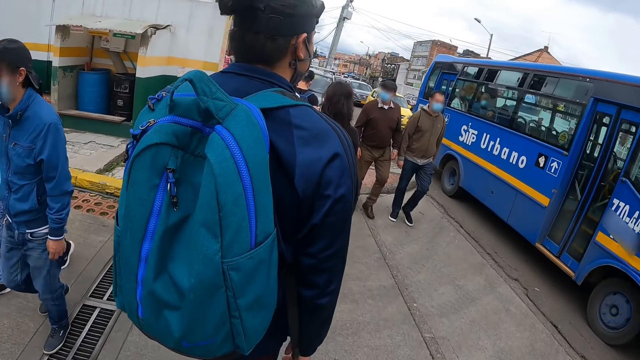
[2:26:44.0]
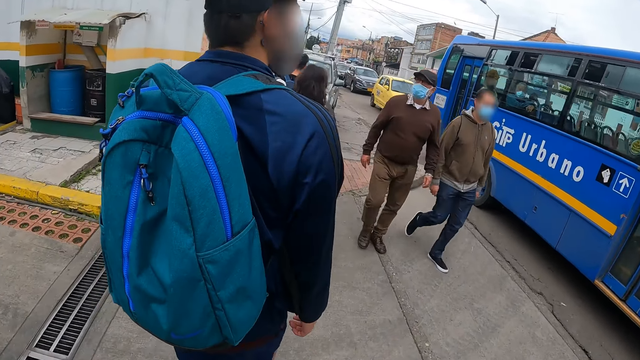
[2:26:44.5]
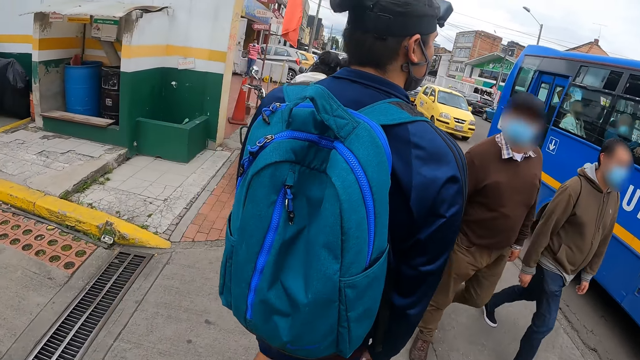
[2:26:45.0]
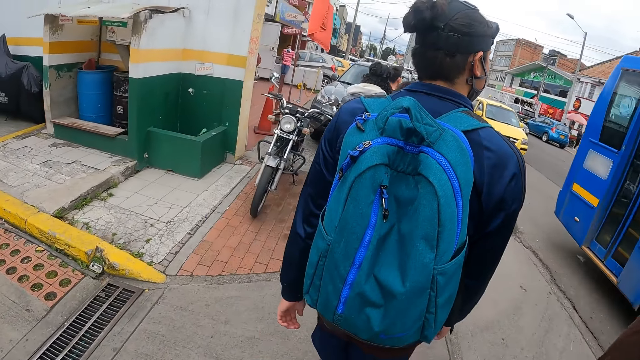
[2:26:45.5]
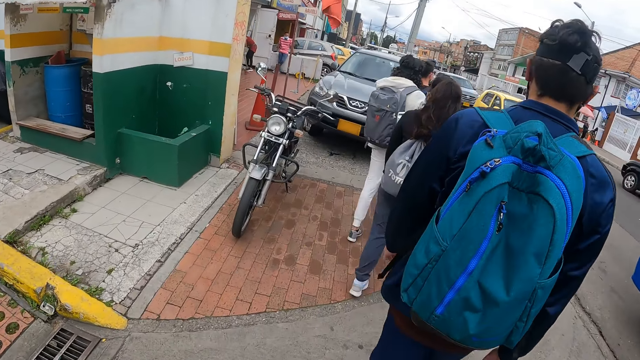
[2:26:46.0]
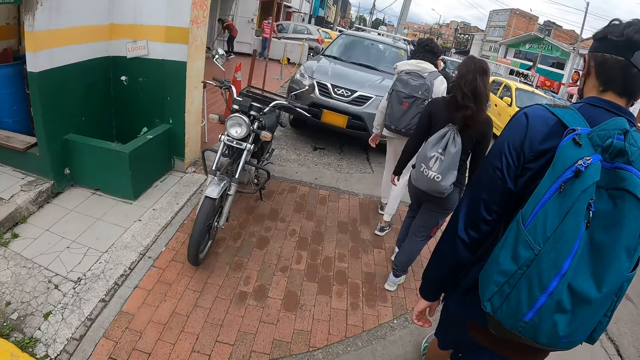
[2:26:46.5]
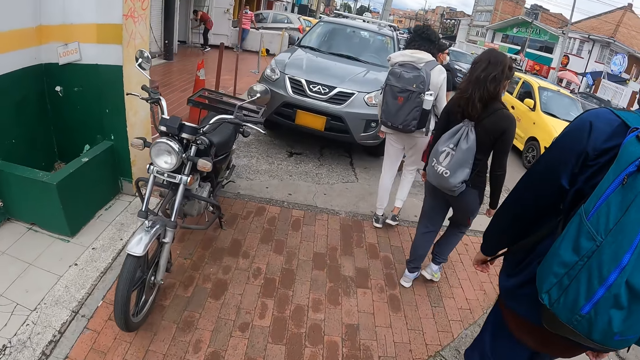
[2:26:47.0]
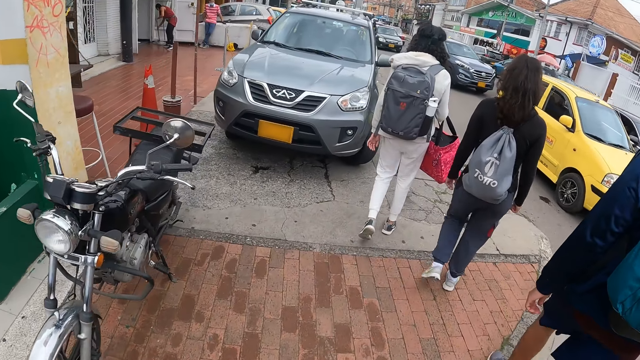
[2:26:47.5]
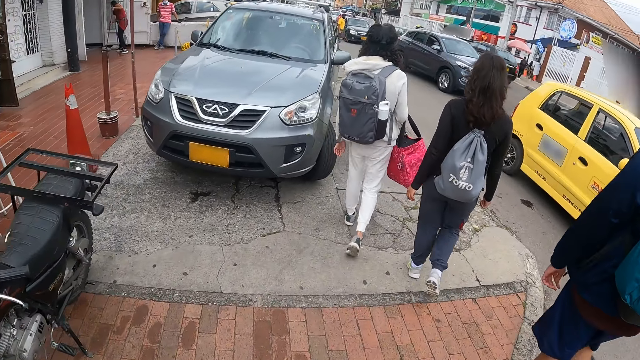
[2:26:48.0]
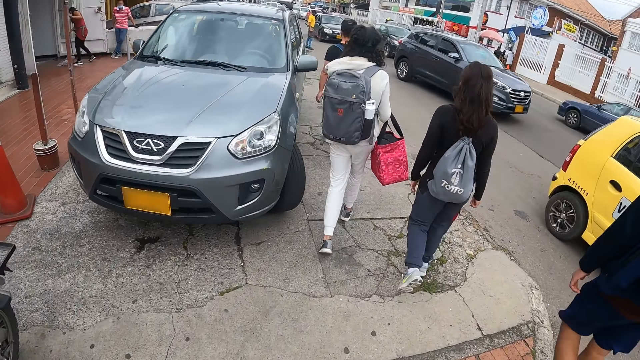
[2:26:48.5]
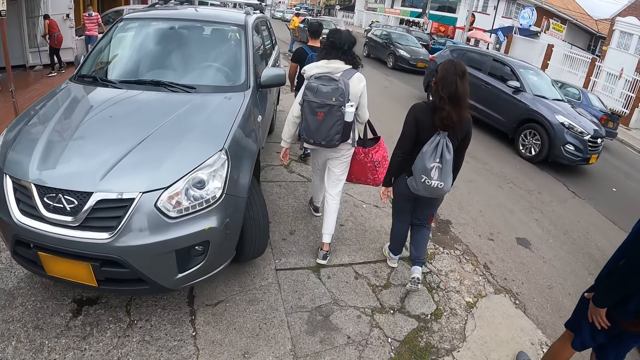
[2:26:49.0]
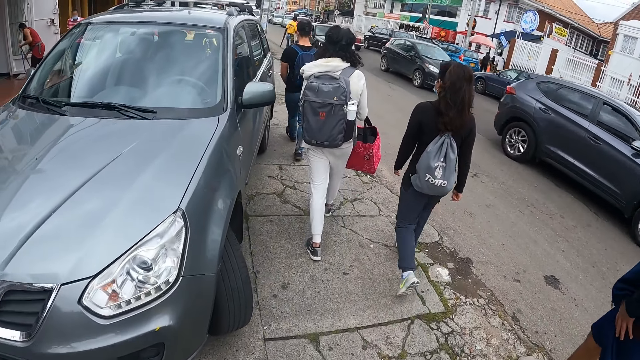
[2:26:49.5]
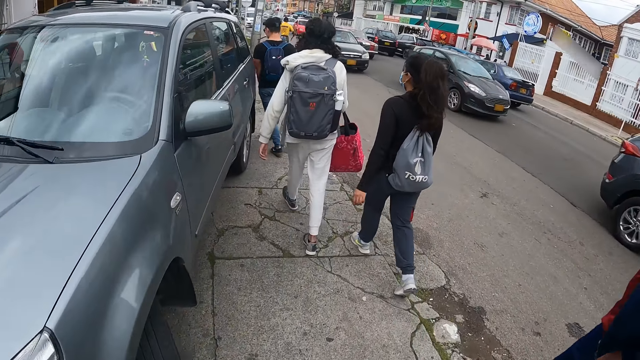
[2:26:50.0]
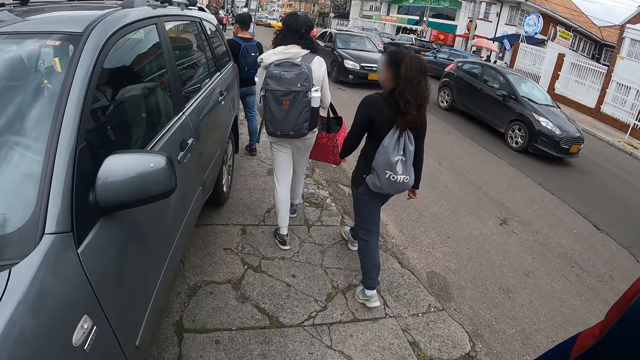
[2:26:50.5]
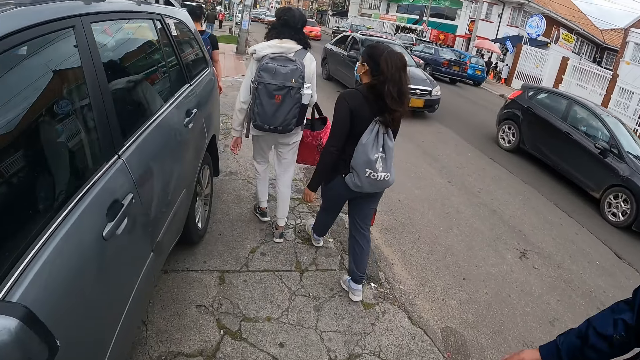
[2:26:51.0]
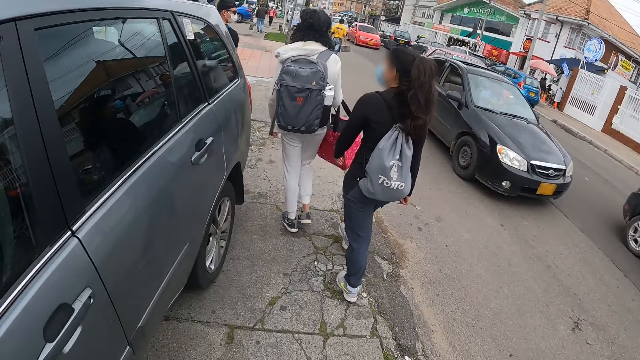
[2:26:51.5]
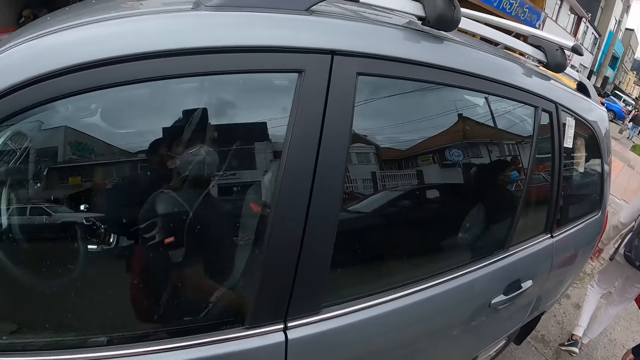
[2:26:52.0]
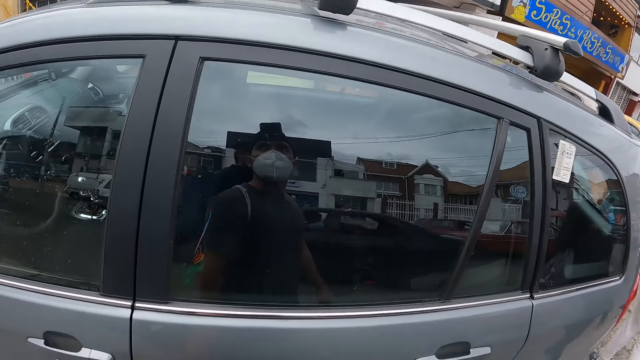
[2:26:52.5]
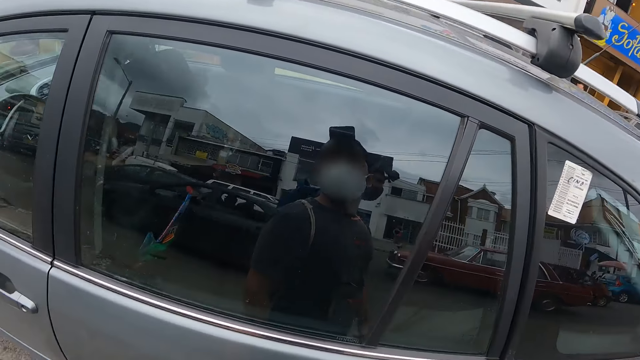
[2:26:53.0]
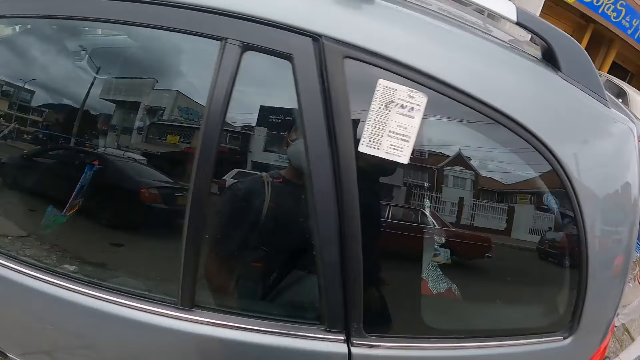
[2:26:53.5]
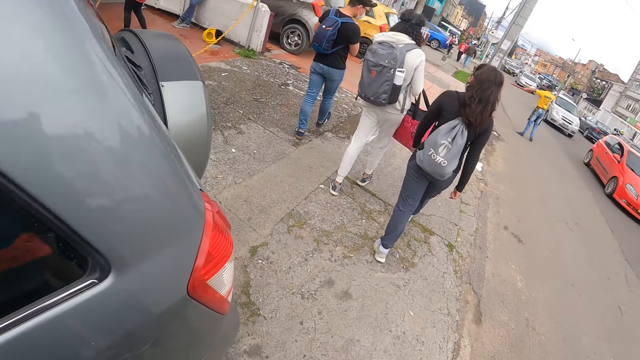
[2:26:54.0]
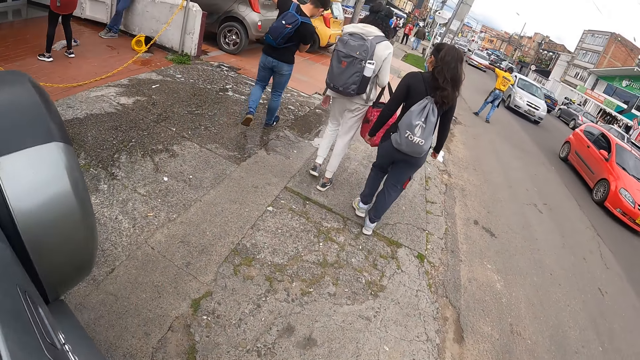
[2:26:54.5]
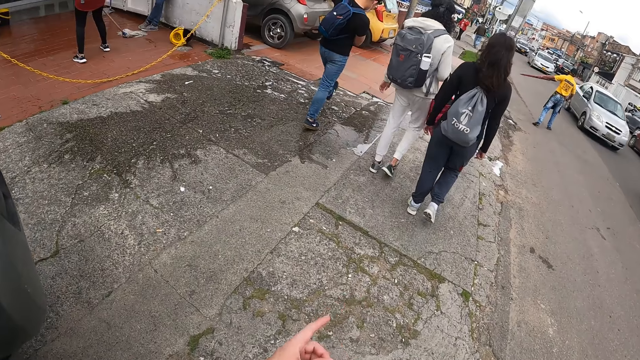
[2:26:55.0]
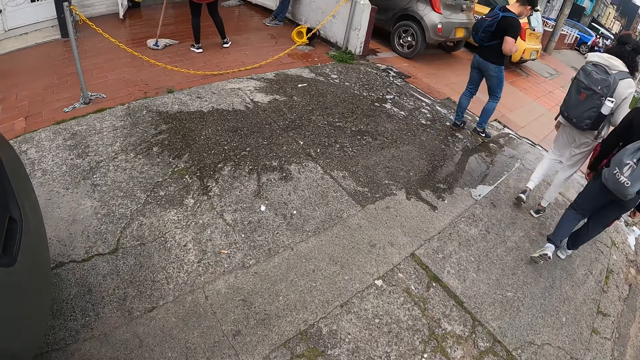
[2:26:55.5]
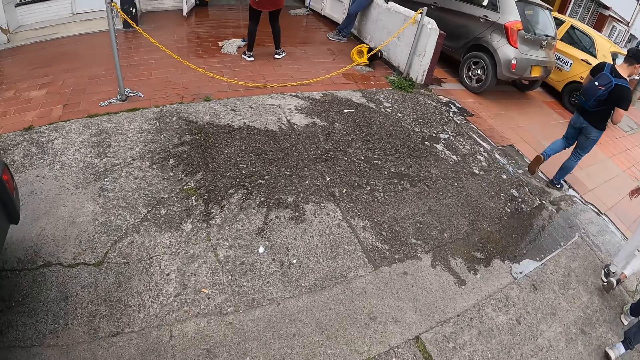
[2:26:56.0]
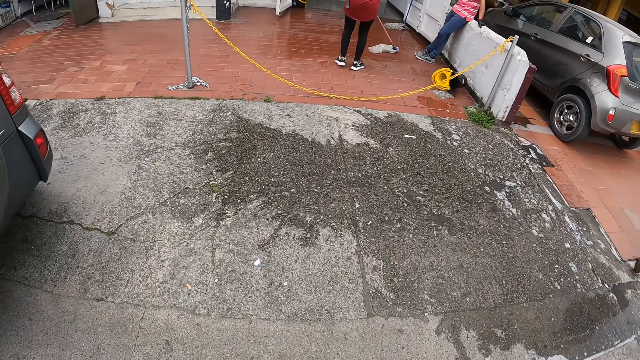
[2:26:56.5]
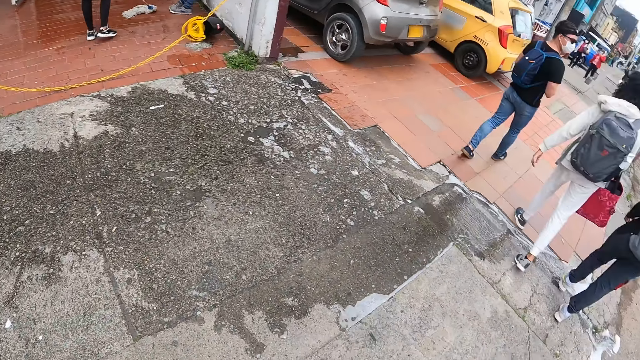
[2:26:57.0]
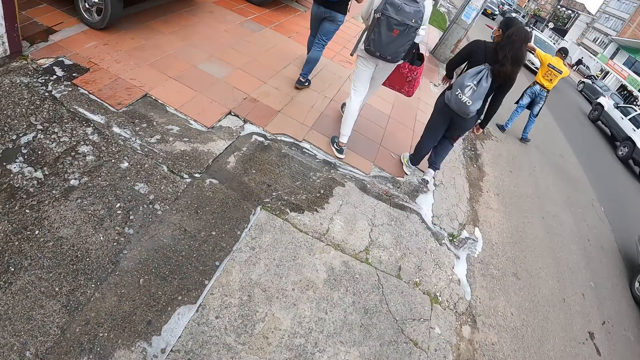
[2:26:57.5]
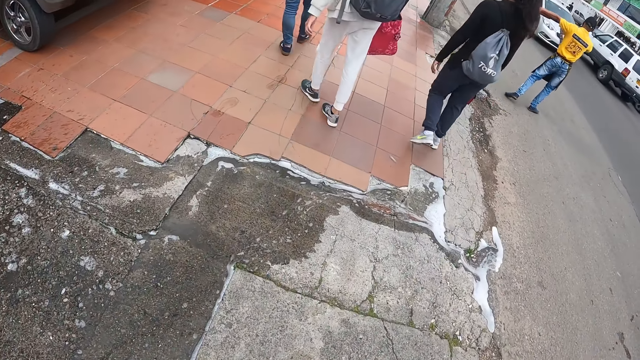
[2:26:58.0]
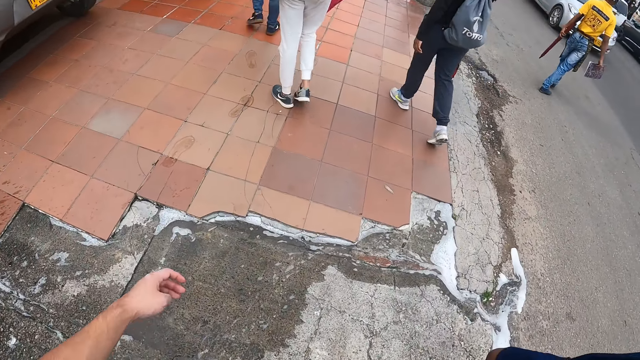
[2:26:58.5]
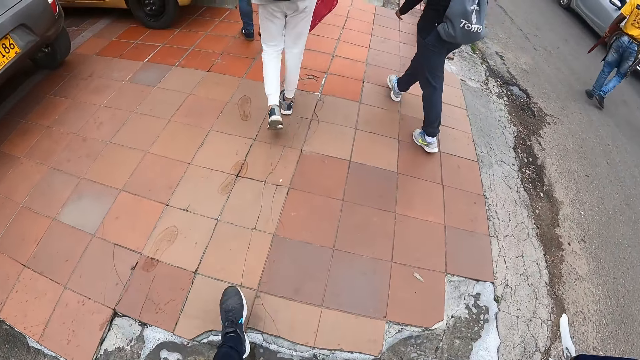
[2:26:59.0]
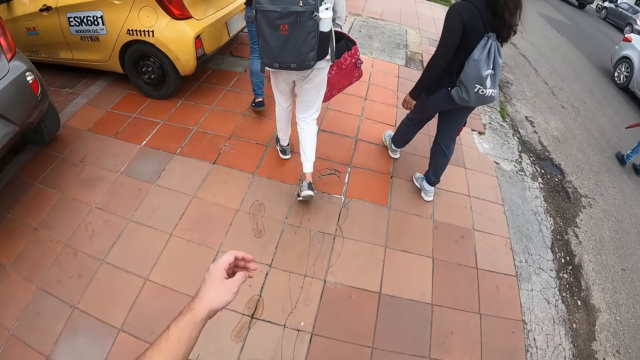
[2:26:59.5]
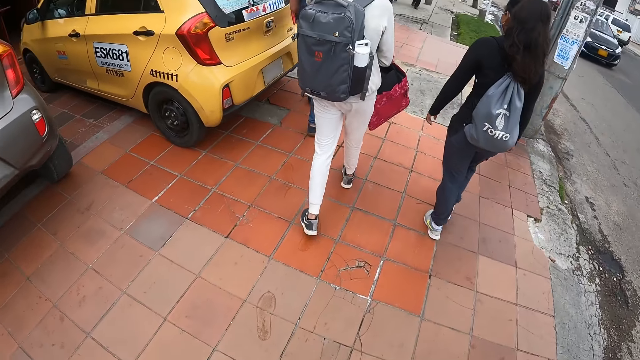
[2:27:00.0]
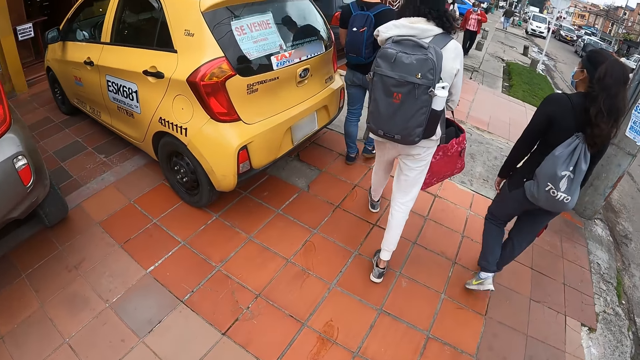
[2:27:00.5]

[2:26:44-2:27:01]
The camera wearer looks at the side of the sidewalk. They point ahead with a left hand finger. They walk along the sidewalk.

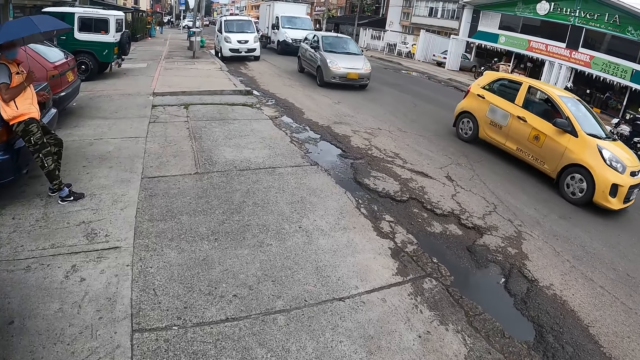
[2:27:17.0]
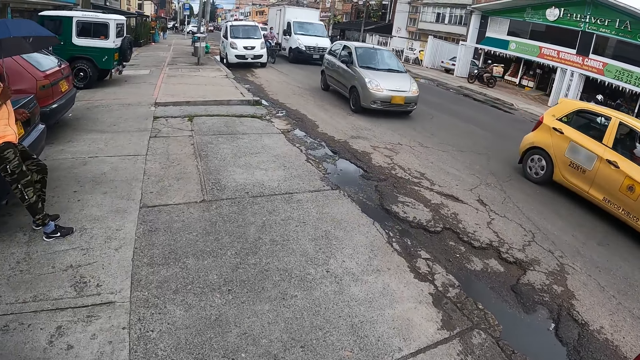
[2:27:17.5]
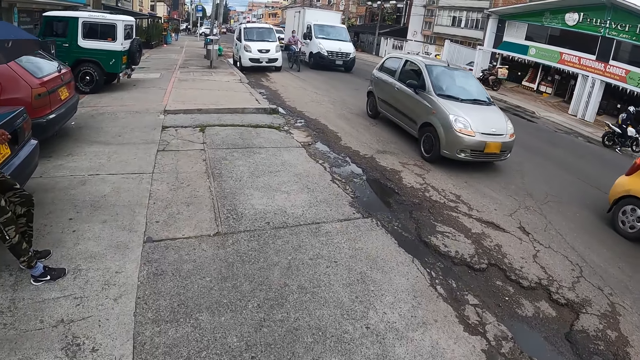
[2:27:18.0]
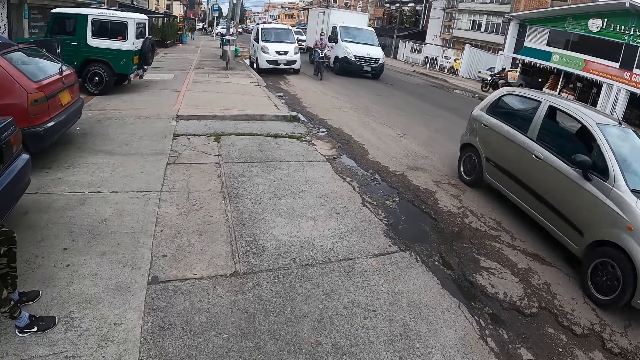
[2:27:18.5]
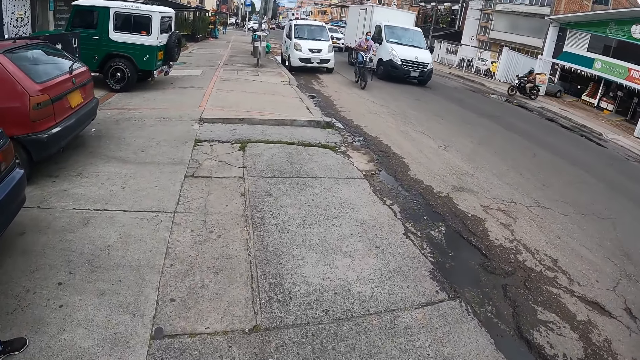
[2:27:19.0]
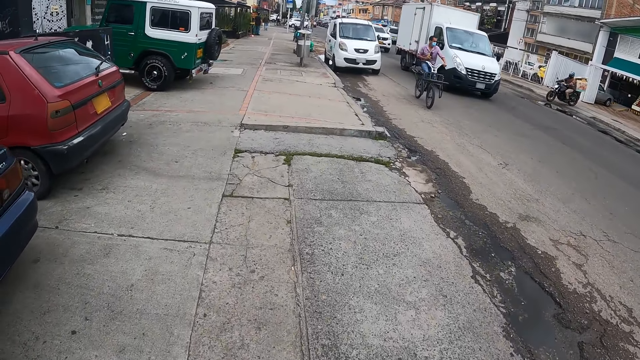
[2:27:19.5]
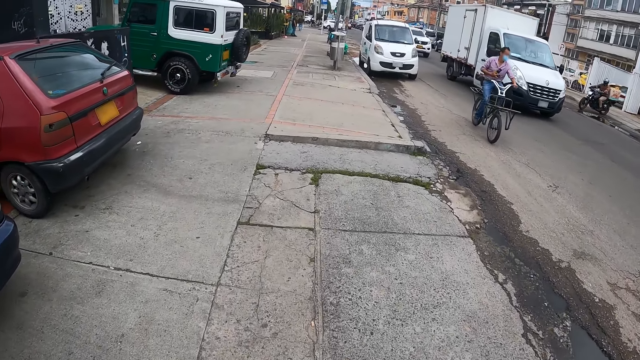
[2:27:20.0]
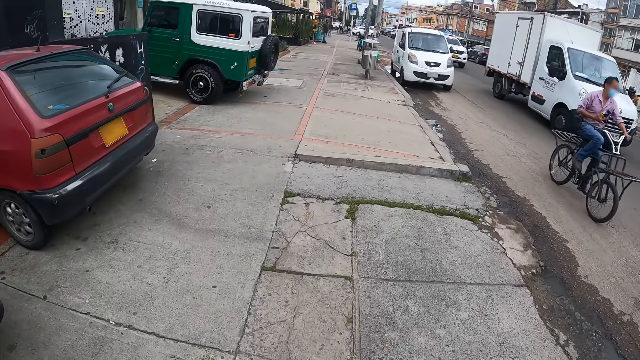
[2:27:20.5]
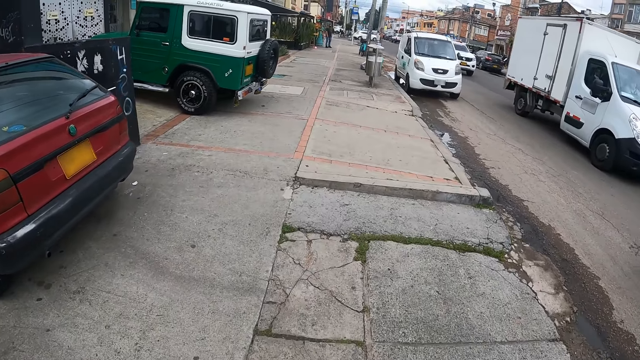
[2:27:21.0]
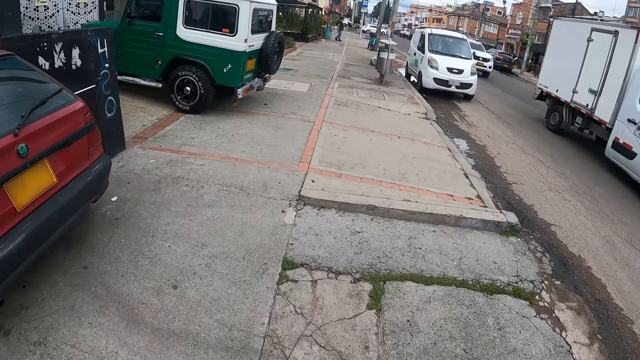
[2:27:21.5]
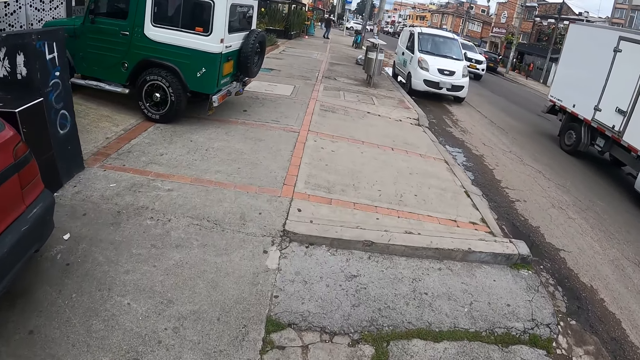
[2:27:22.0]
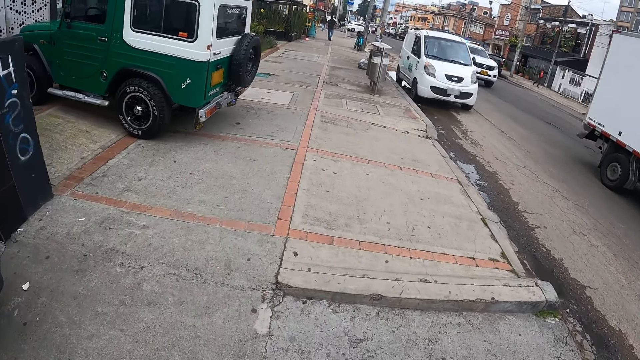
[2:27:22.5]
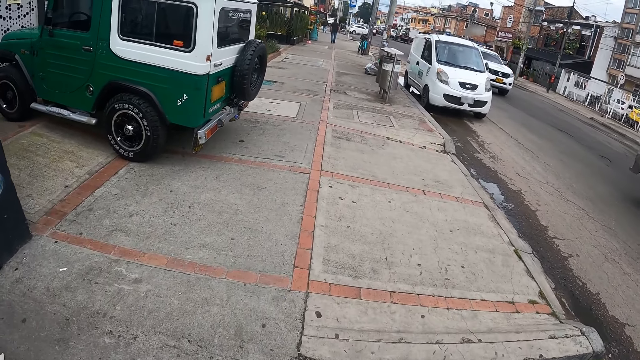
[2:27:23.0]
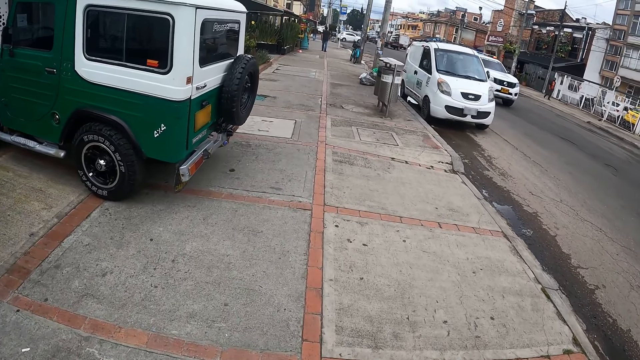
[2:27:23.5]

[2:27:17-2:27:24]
The camera wearer walks past a man.
